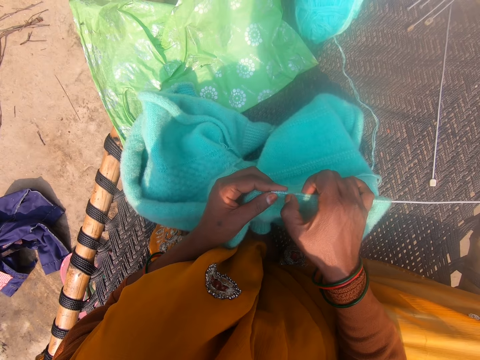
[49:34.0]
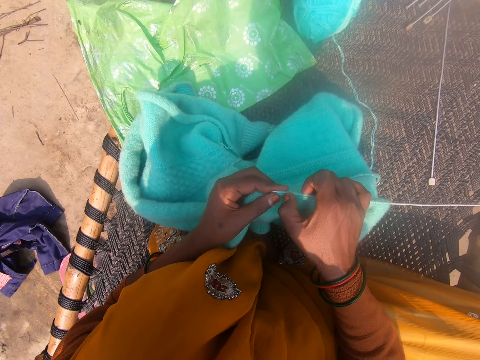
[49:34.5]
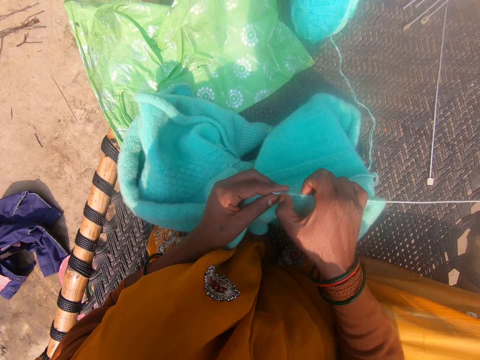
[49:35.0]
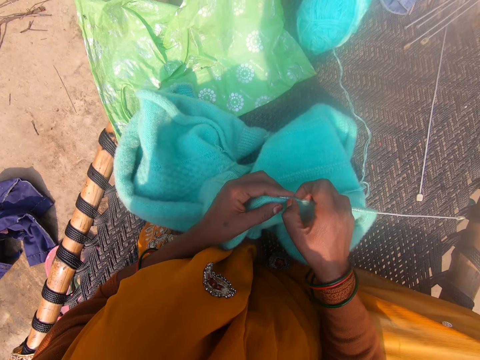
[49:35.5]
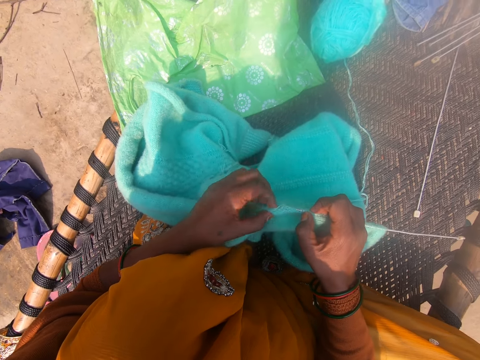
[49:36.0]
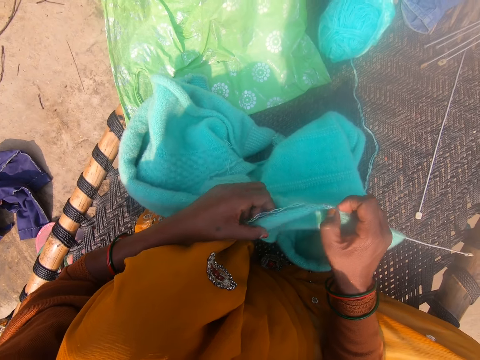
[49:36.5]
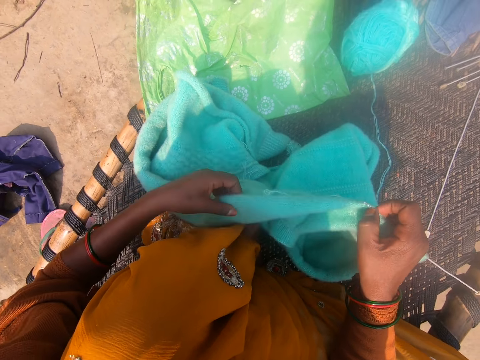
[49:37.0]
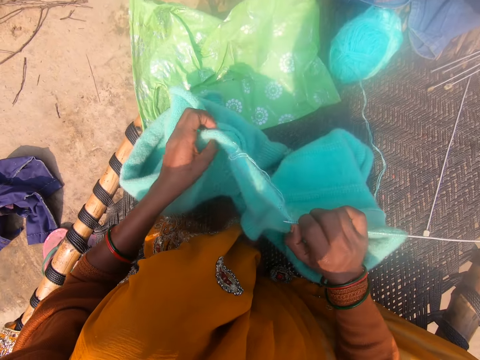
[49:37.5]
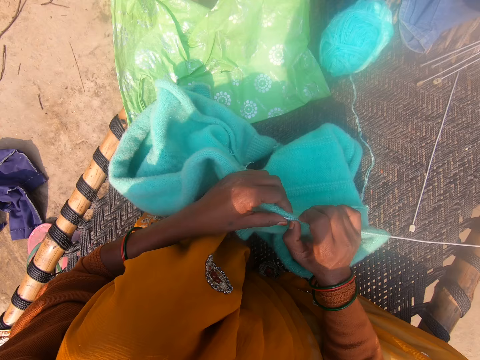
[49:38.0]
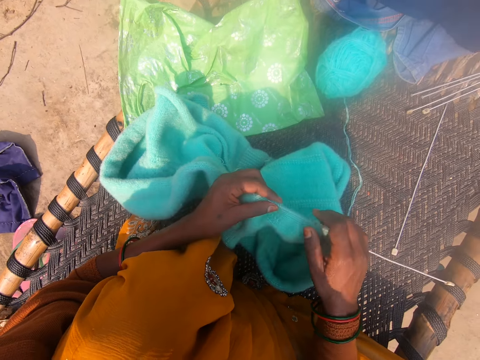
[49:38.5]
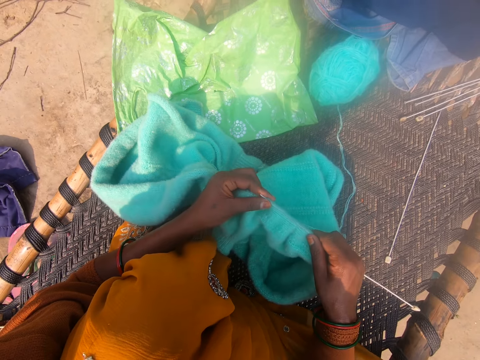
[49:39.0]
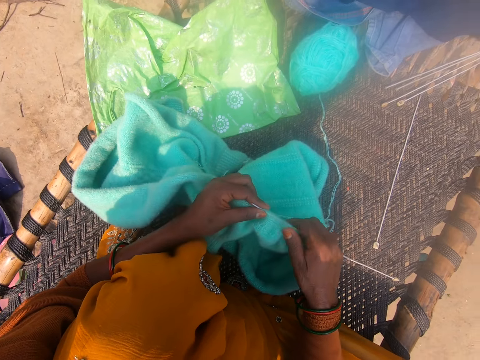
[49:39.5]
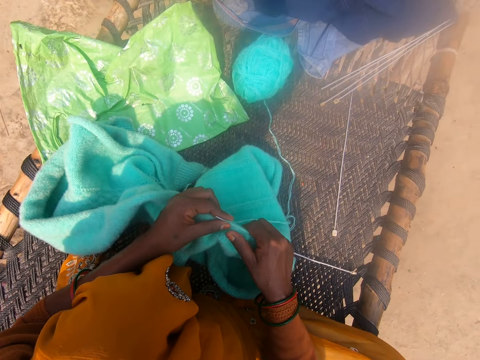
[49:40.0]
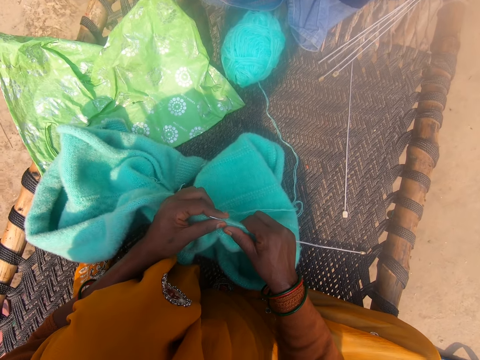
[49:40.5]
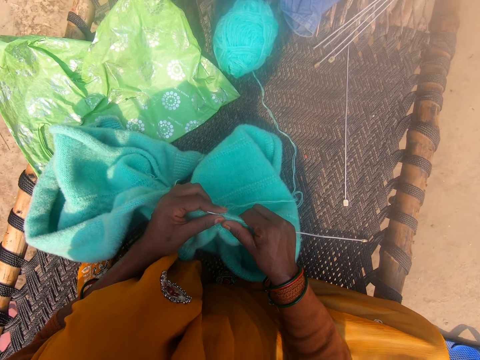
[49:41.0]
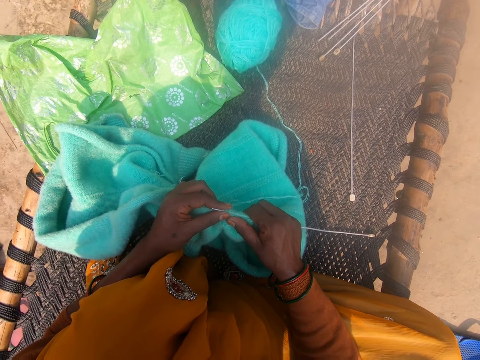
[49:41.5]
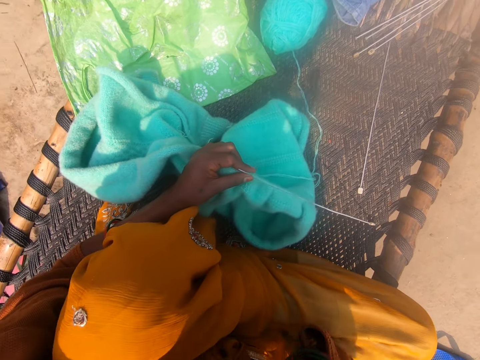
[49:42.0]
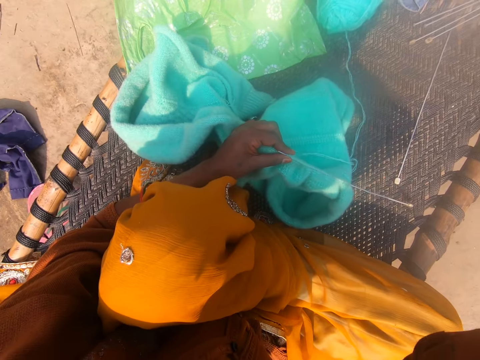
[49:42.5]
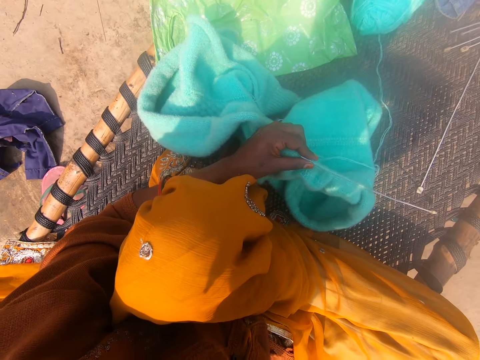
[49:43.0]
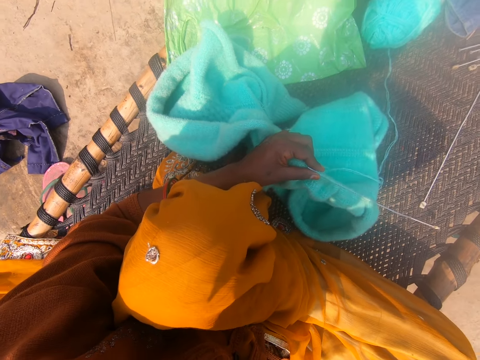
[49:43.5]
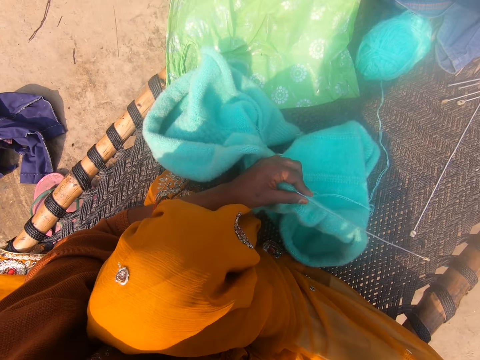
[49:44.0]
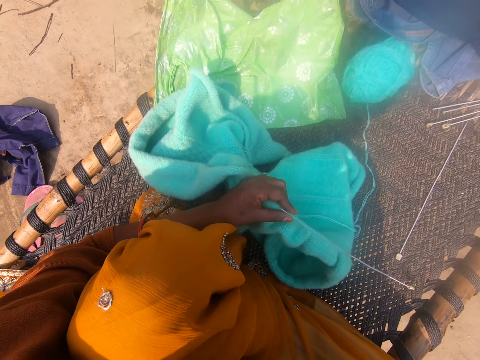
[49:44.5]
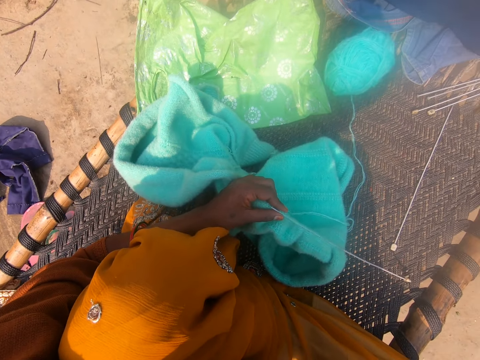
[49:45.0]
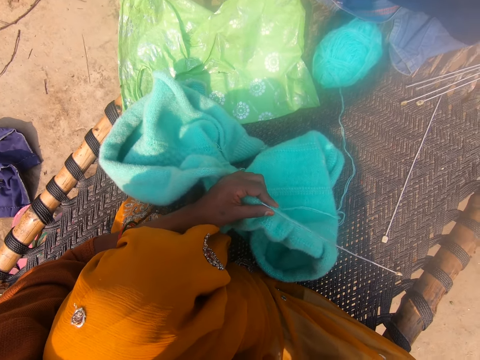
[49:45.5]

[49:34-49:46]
The camera wearer straightens the fabric. She touches the fabric. She touches her face.

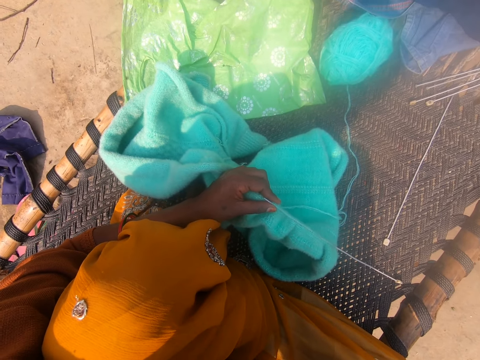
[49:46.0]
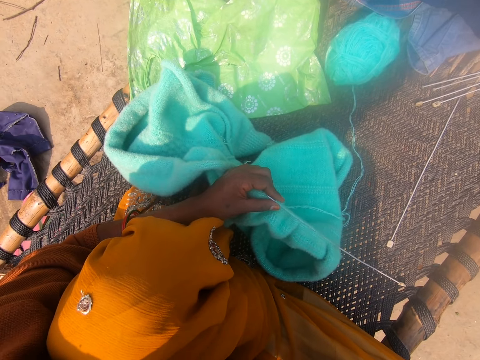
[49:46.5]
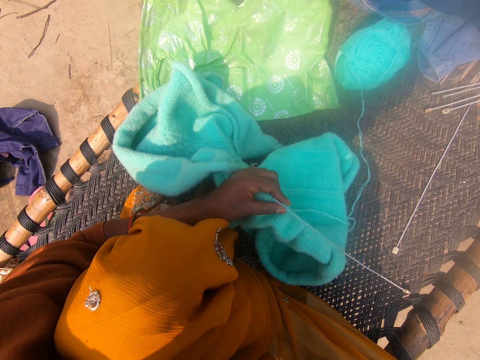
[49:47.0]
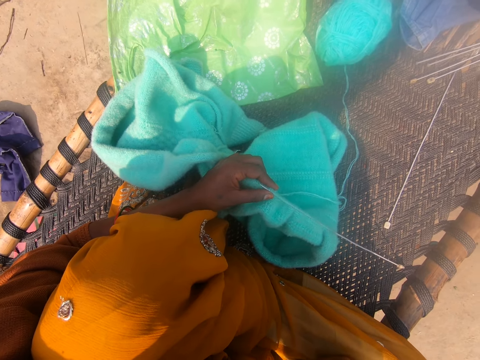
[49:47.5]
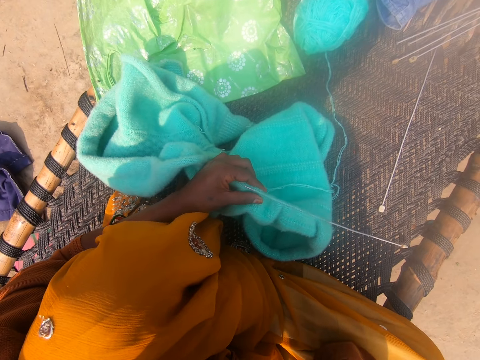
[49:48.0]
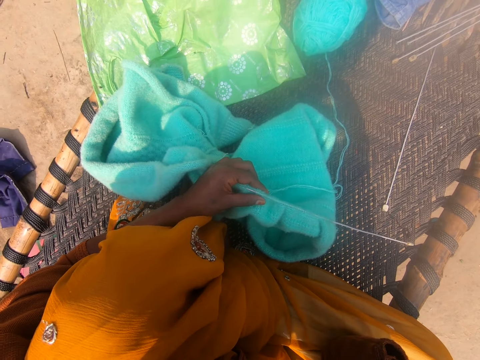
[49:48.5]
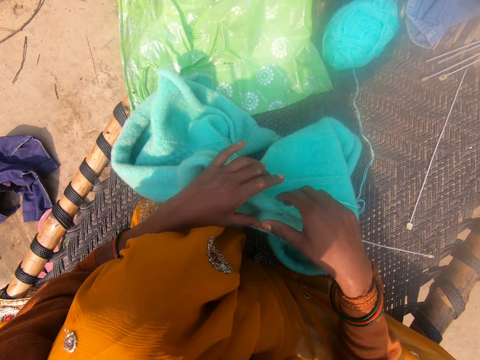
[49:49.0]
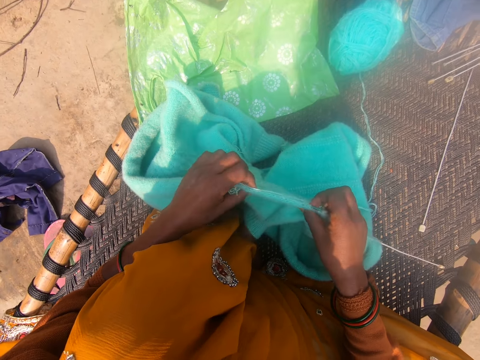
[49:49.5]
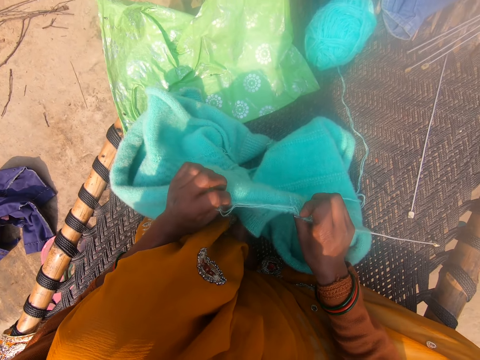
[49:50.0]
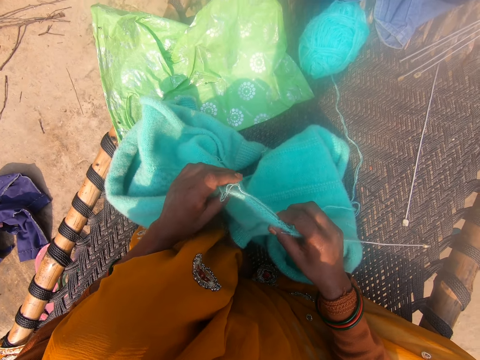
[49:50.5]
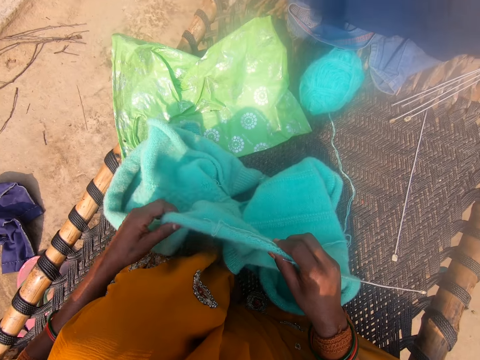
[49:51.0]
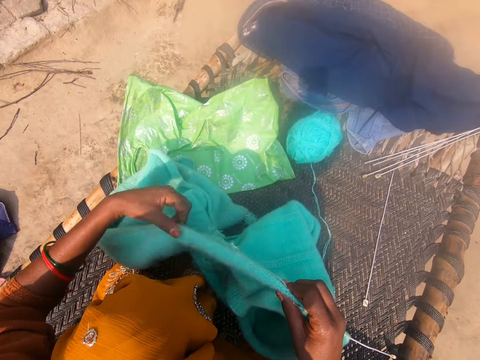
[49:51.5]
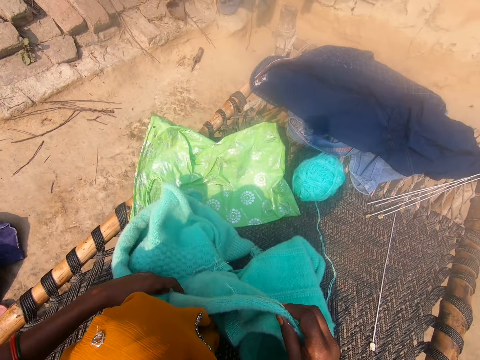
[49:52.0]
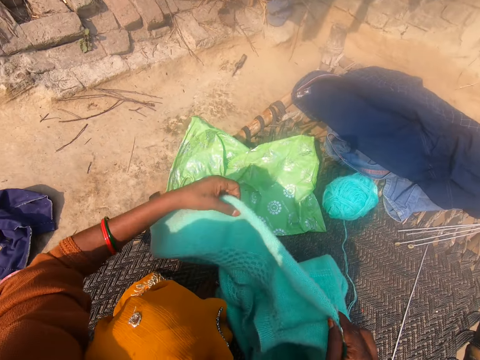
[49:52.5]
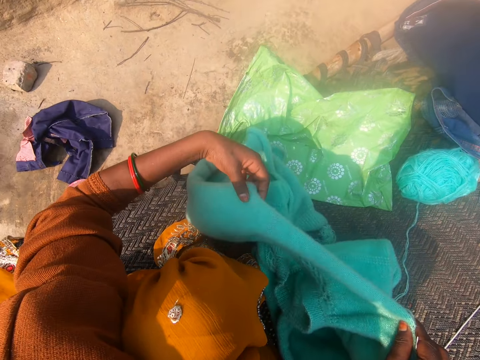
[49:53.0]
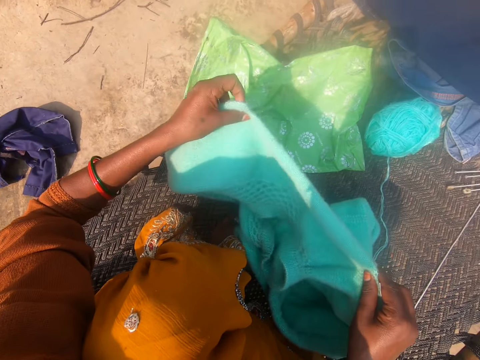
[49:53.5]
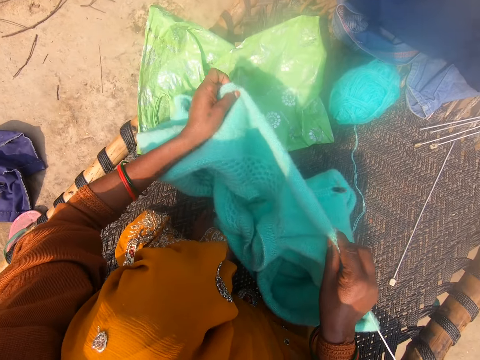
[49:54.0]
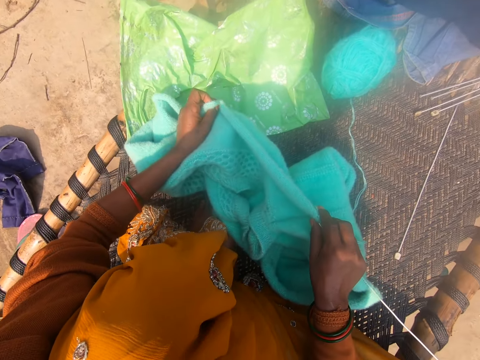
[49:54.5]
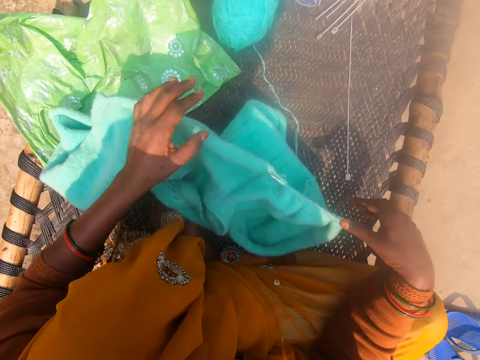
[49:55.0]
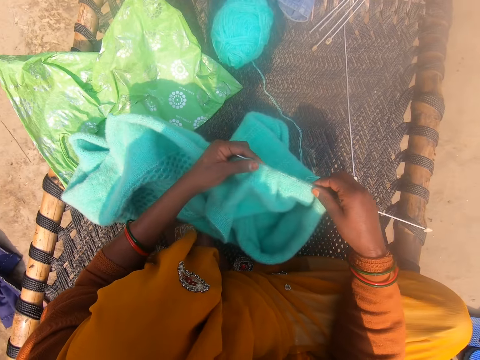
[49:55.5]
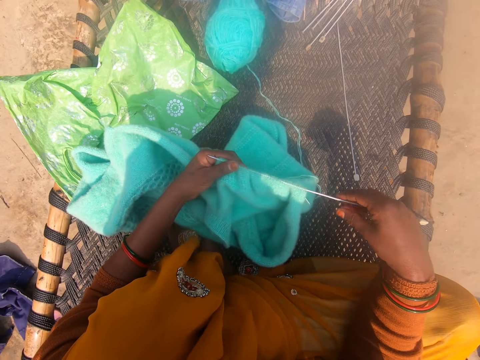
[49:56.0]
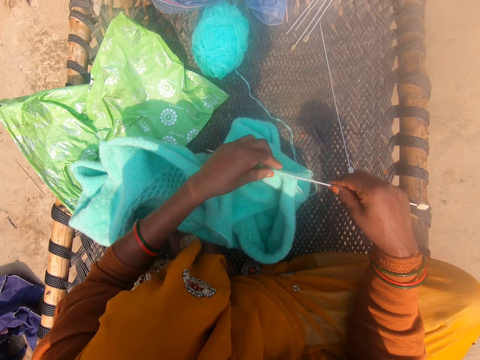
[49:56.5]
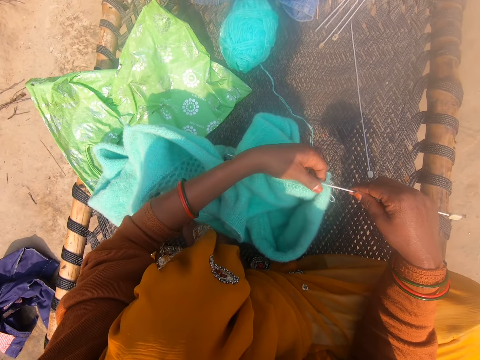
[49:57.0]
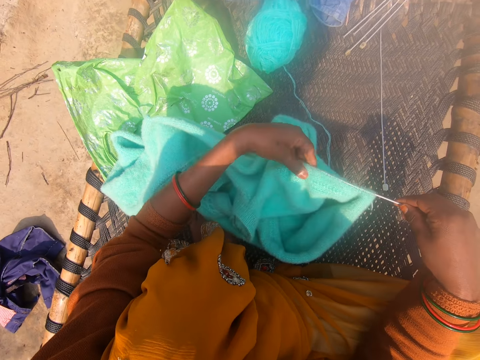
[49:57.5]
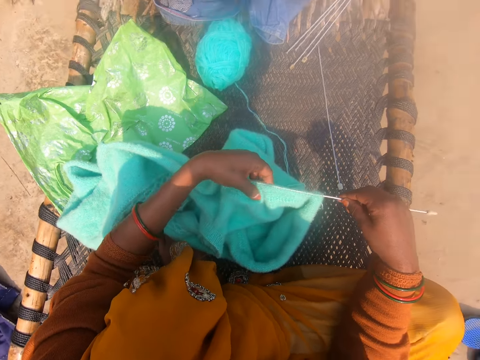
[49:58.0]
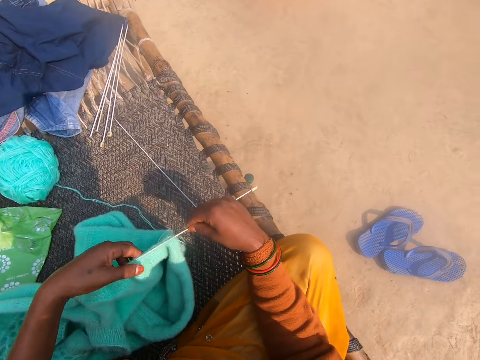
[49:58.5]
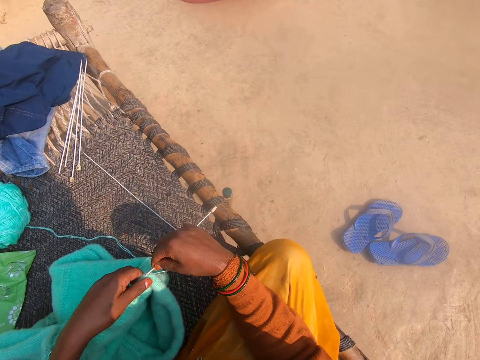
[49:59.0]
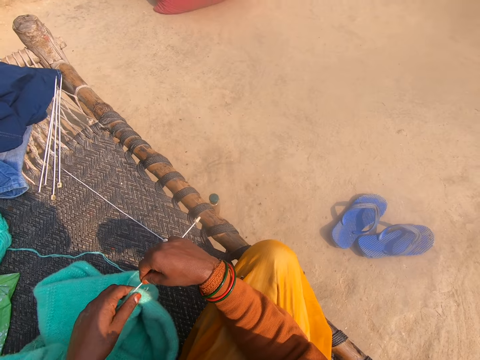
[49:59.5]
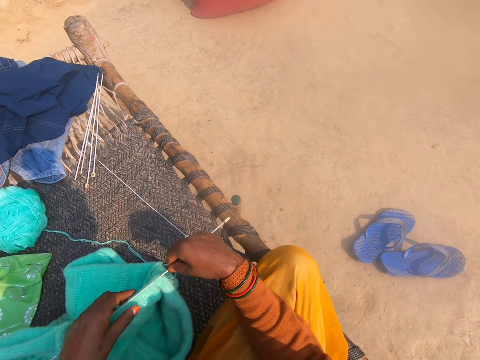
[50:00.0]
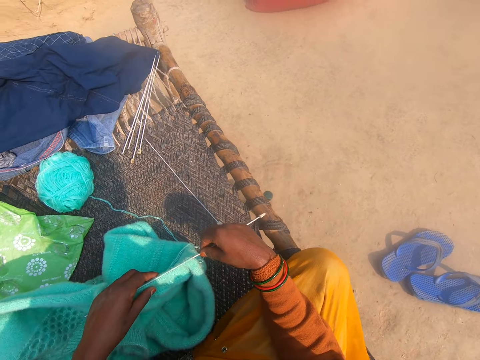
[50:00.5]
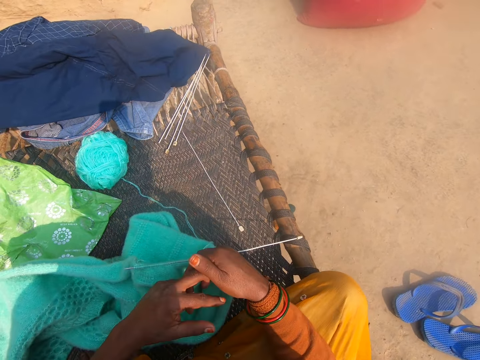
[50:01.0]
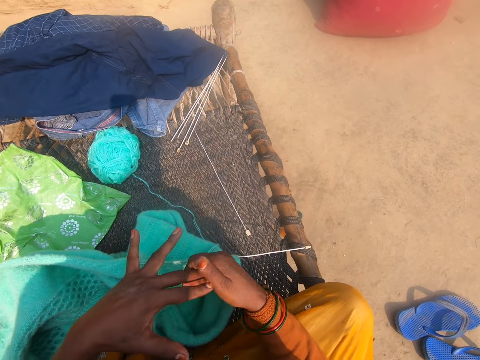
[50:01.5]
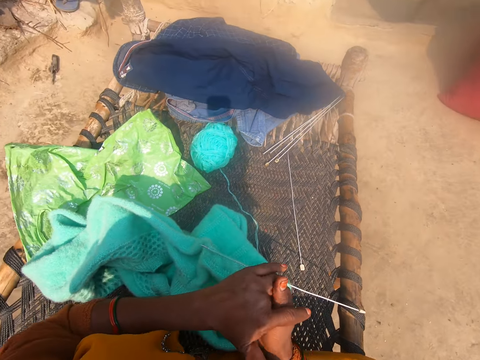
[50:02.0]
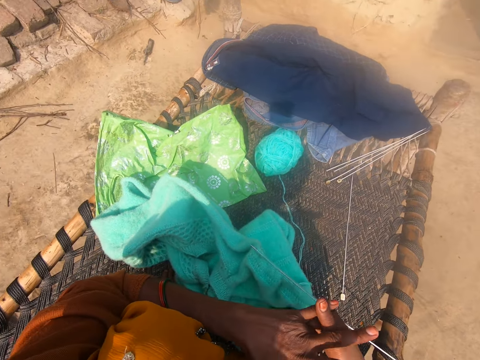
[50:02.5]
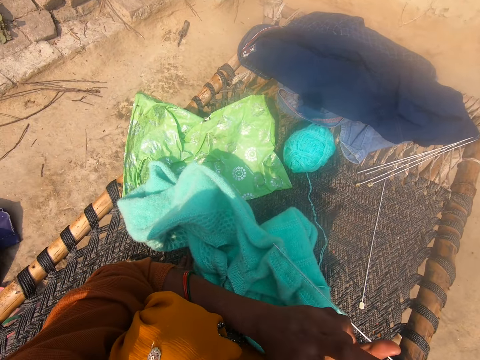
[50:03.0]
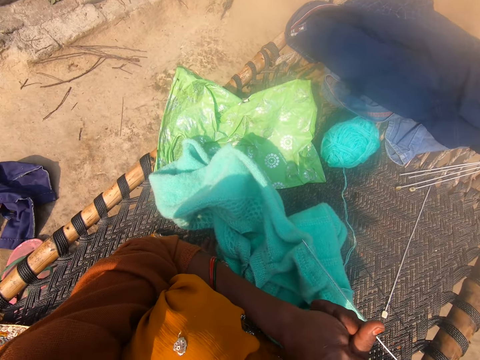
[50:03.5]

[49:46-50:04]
The camera wearer drops down her hand. She knits using the knitting pin and some thread with her hands. She looks at the knit stitch. She spreads the knitting wool on the needle. She looks around. She cracks her finger knuckles.
